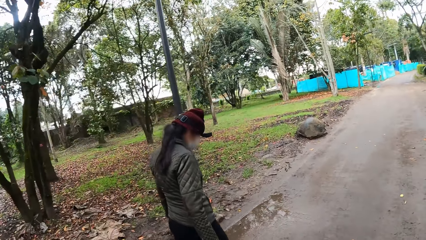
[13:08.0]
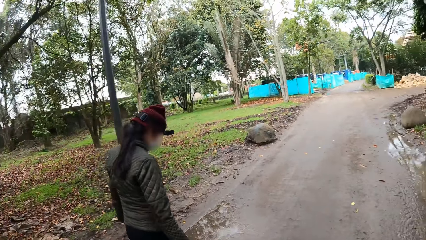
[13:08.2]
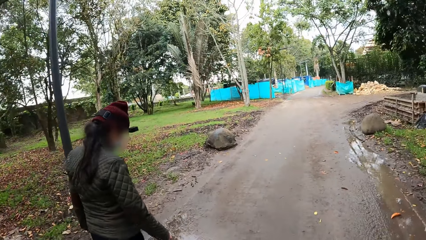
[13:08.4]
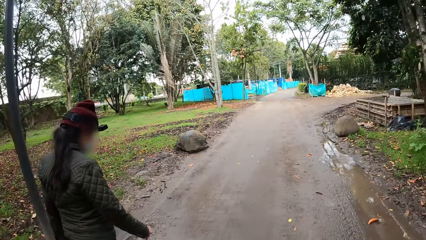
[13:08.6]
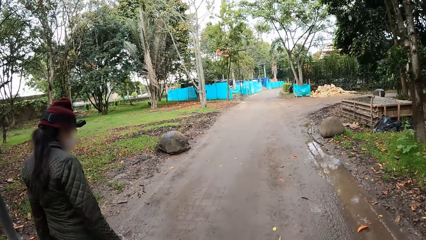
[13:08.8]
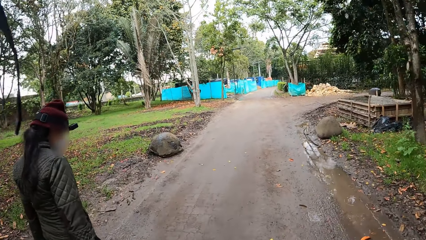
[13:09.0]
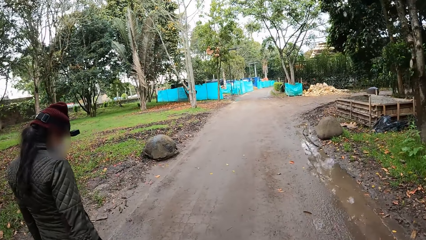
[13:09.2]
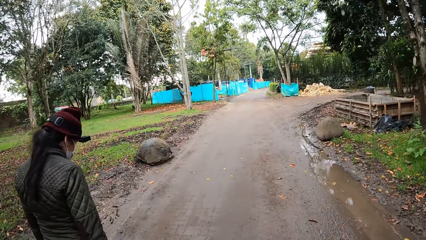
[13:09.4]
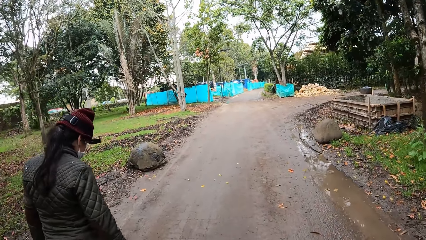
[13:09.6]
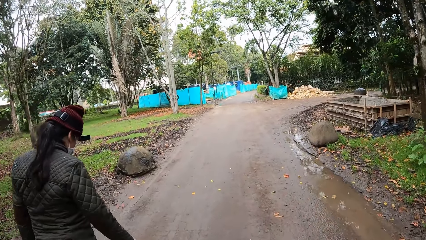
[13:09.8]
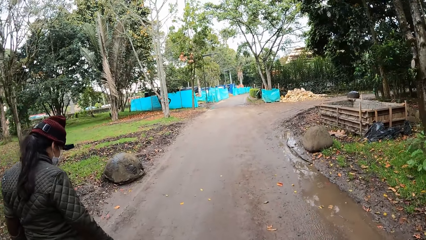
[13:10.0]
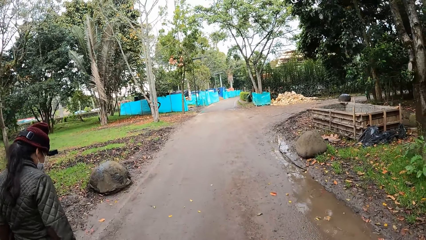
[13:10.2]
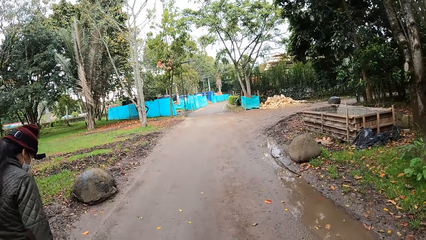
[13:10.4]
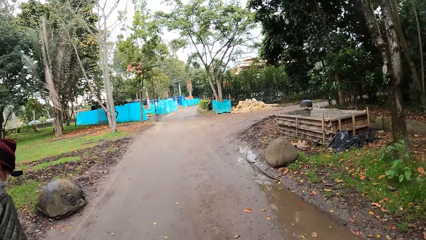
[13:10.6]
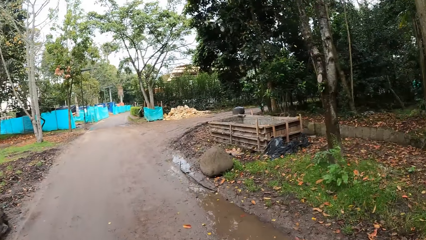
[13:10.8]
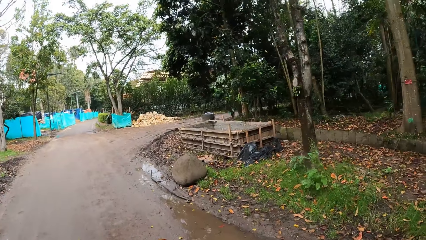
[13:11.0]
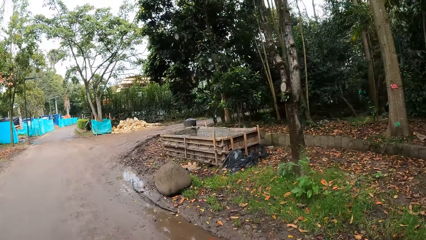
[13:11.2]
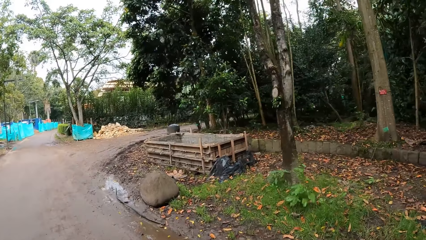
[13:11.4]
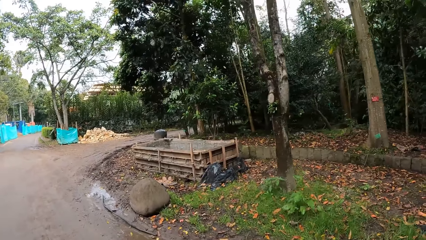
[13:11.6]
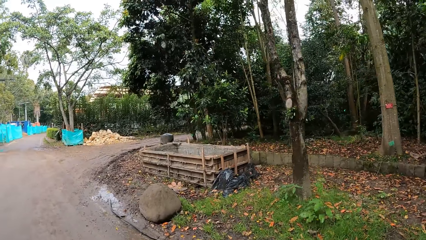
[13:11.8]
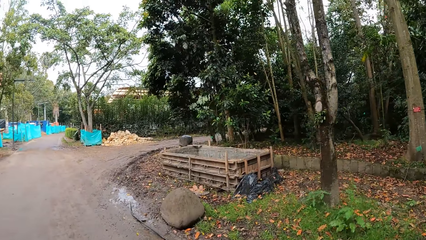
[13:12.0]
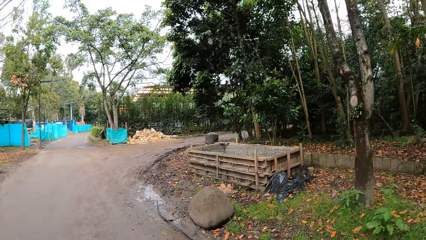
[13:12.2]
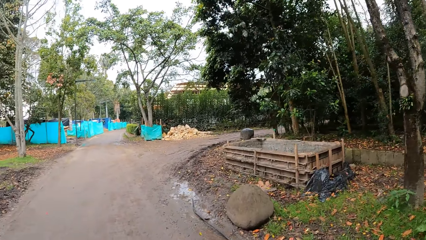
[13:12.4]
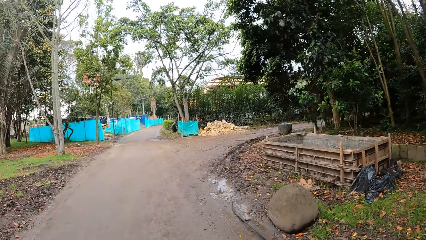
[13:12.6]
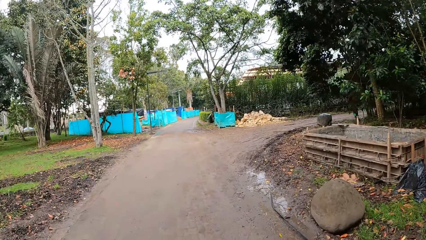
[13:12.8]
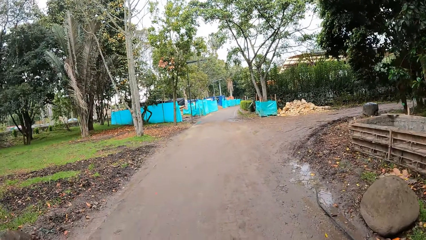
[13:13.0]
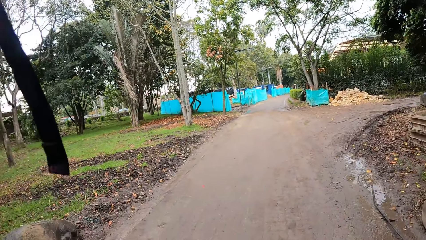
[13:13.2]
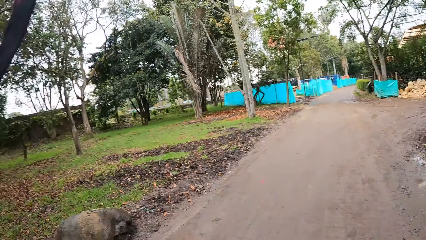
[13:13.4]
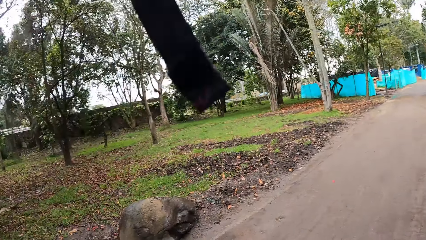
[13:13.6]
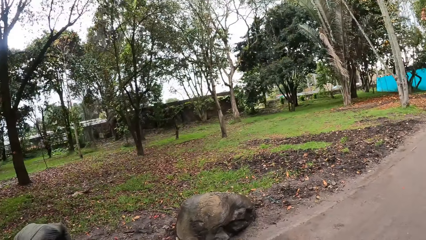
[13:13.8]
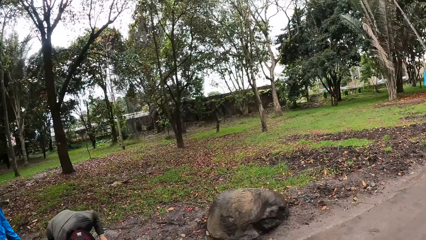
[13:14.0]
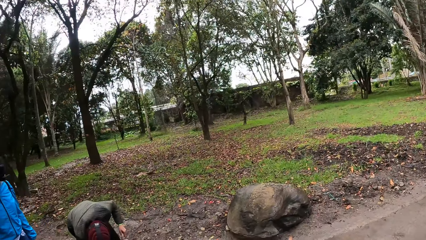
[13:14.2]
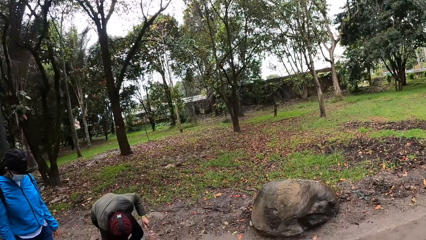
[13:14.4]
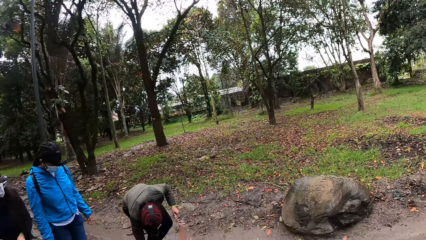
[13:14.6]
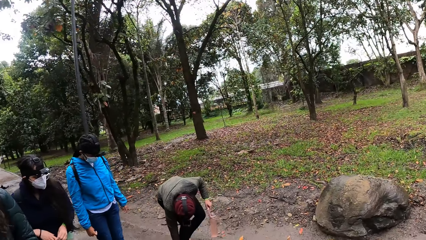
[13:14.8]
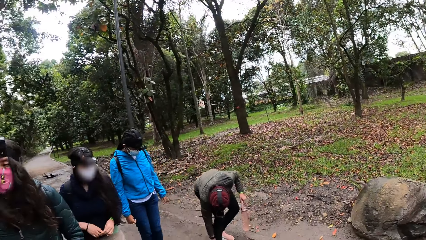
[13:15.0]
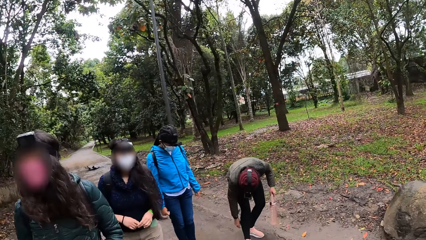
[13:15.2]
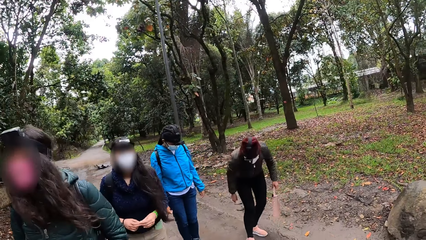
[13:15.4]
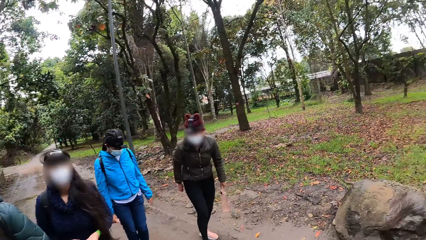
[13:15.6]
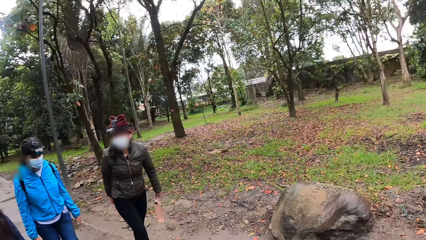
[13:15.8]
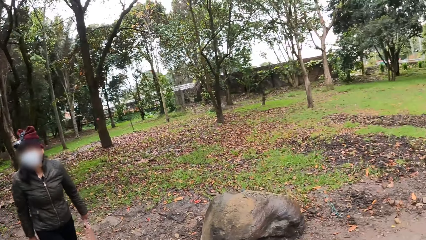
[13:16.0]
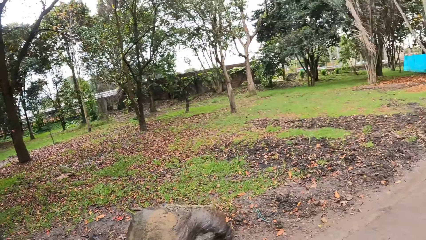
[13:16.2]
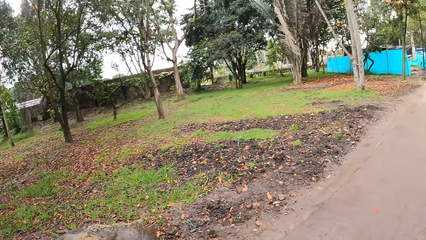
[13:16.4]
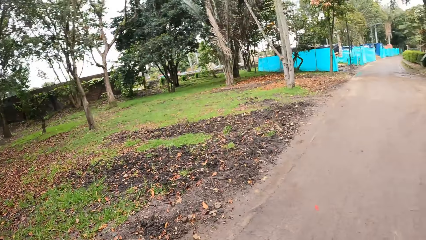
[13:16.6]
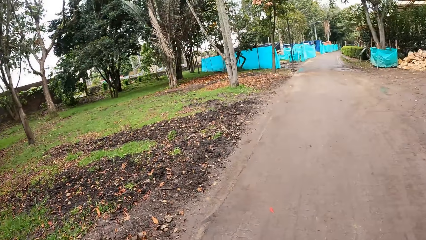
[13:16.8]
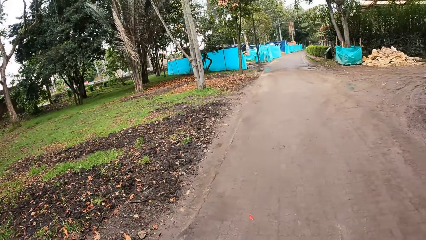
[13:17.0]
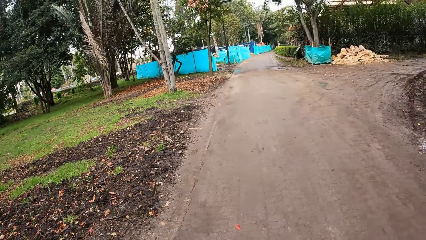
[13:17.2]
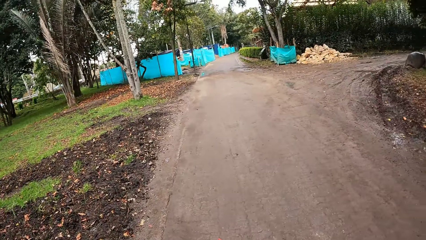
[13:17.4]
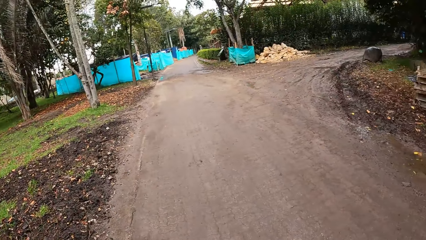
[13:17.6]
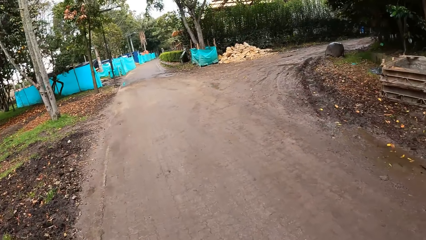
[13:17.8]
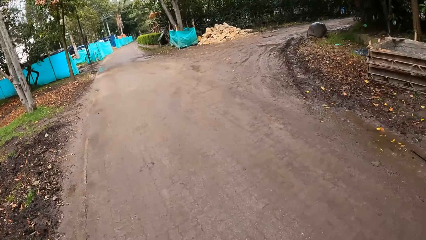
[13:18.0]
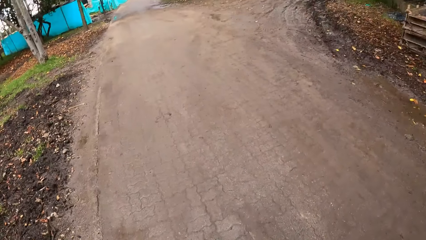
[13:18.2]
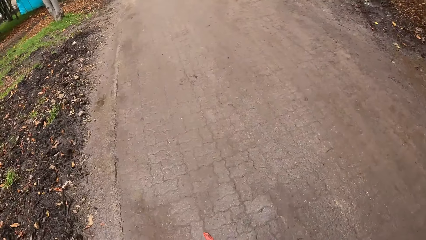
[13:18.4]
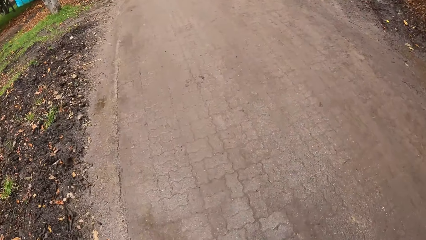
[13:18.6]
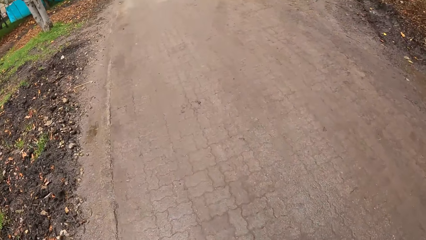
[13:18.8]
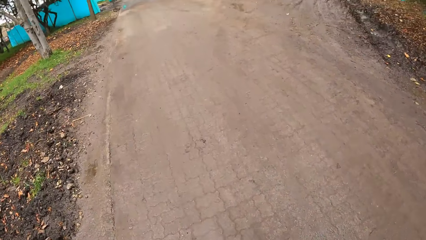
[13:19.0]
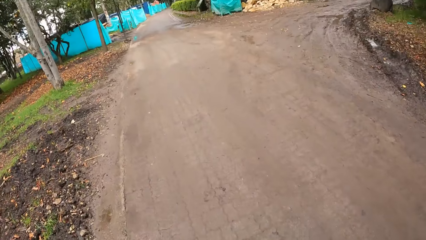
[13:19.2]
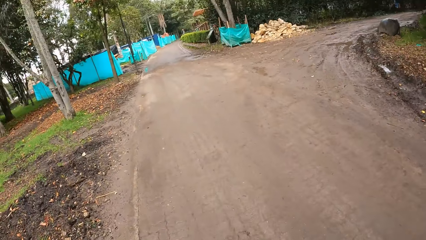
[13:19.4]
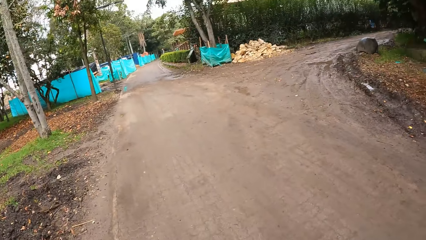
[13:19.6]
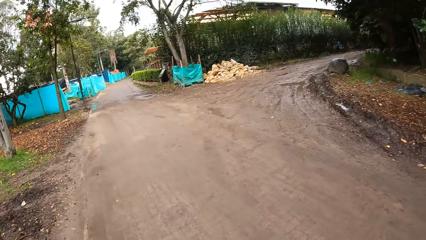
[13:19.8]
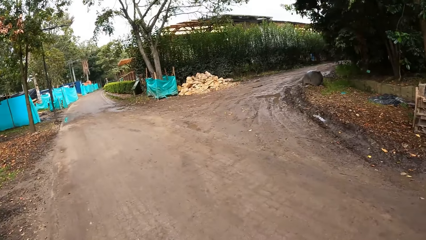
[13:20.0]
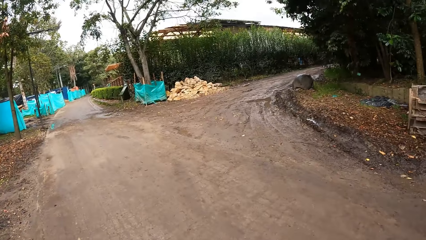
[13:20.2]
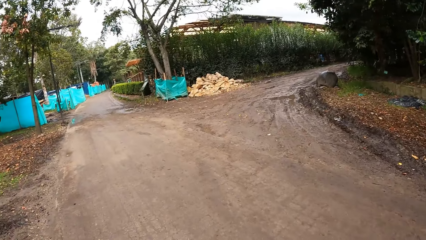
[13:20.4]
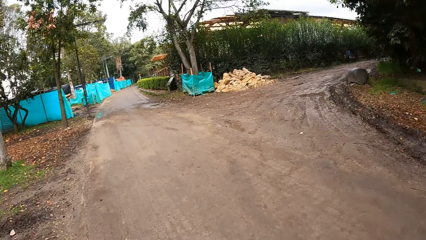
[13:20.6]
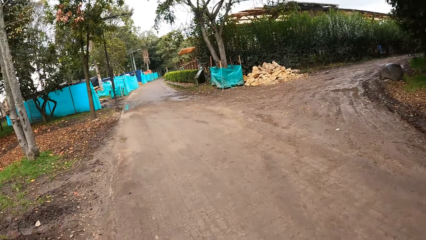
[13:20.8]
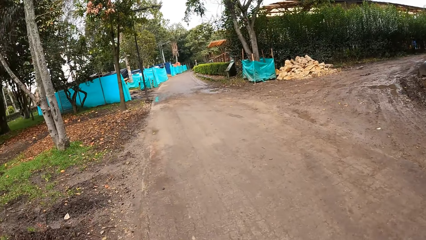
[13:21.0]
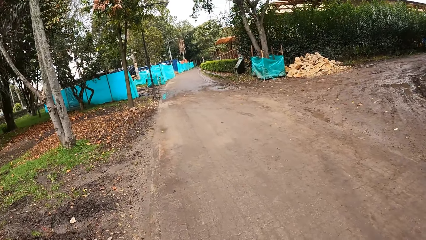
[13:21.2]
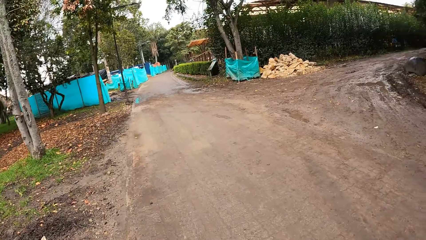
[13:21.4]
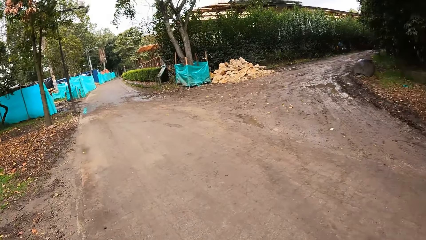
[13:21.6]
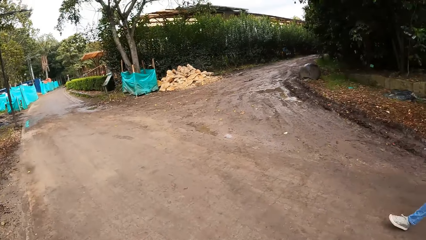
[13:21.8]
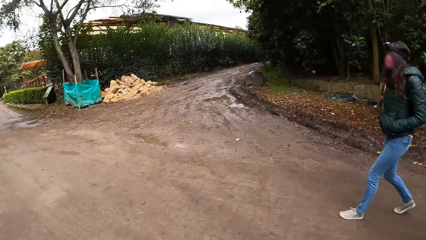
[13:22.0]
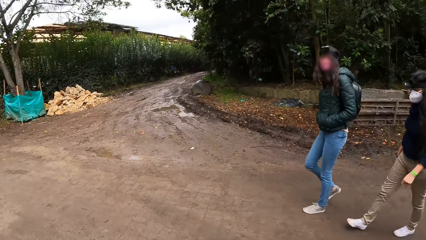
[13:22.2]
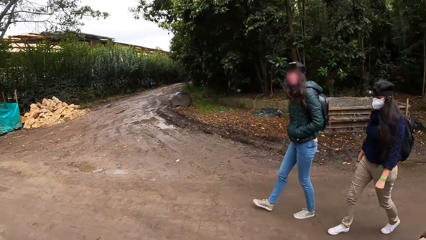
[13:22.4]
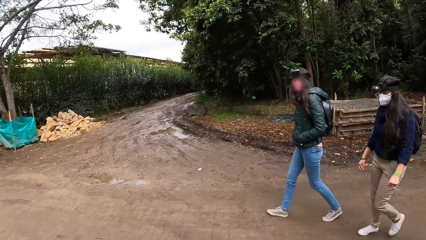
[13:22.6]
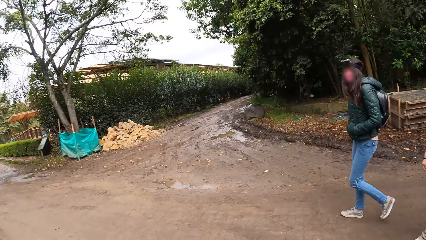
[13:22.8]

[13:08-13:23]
The woman adjusts a shoe on her right leg with her right hand. The camera wearer looks backwards. They walk on the road.
